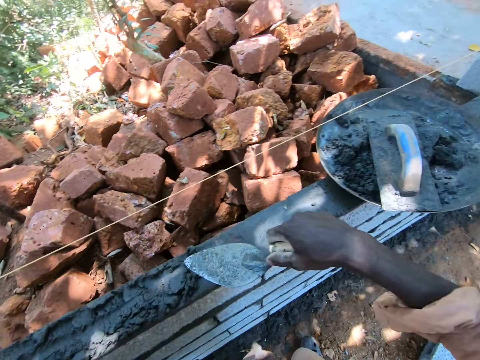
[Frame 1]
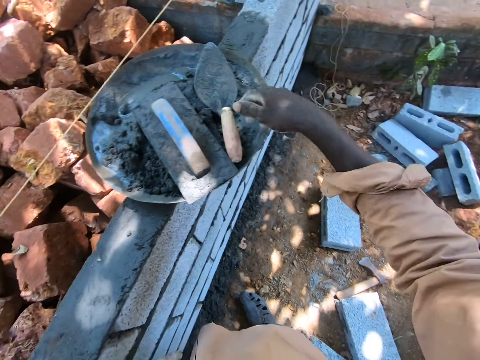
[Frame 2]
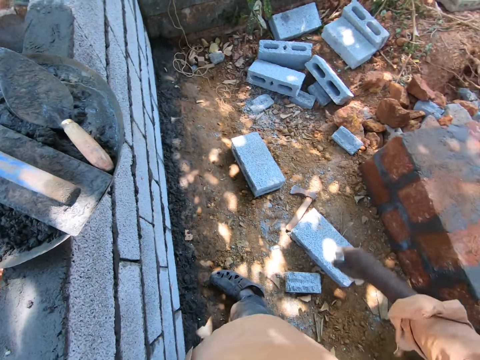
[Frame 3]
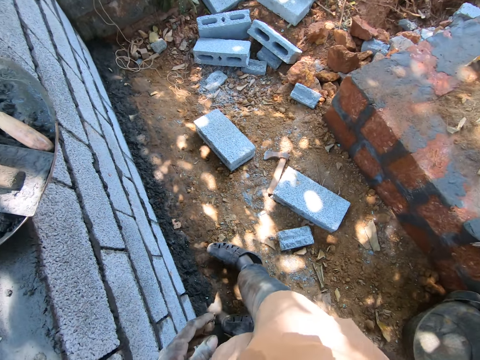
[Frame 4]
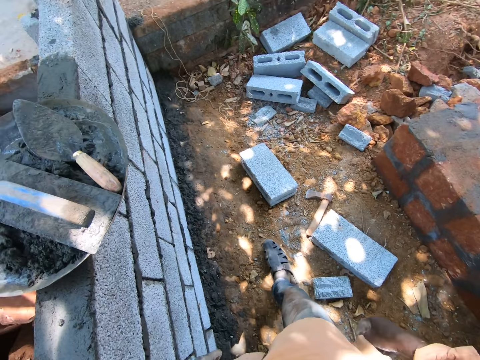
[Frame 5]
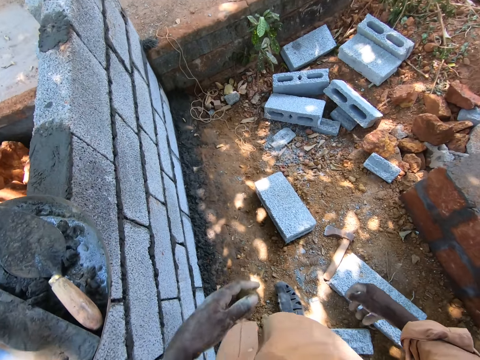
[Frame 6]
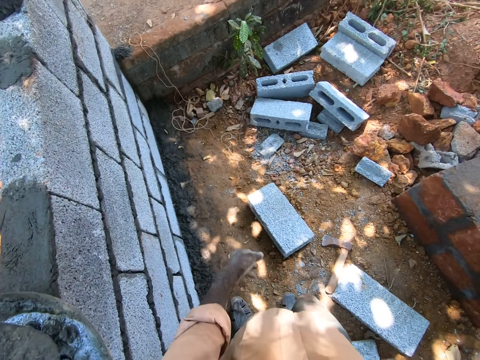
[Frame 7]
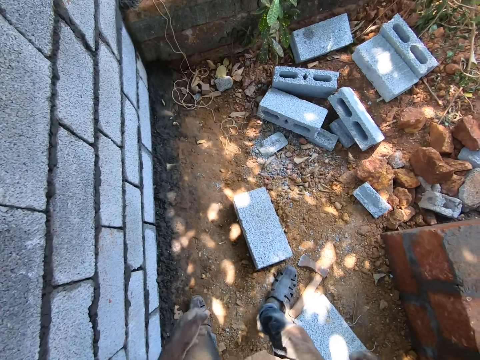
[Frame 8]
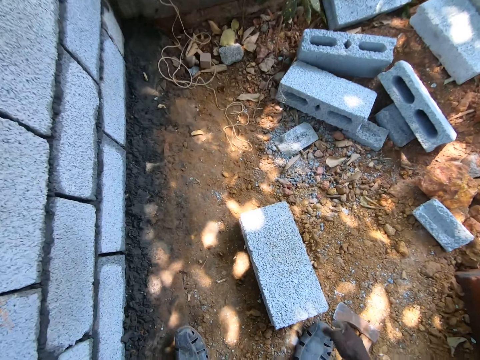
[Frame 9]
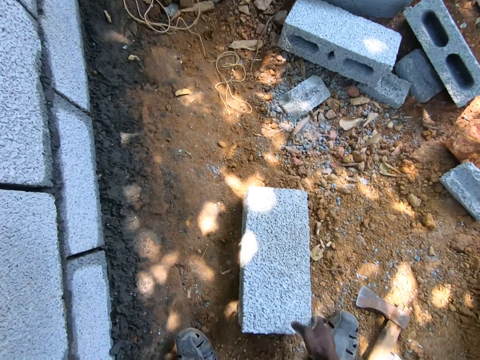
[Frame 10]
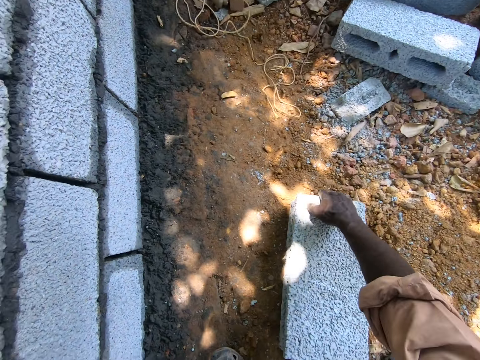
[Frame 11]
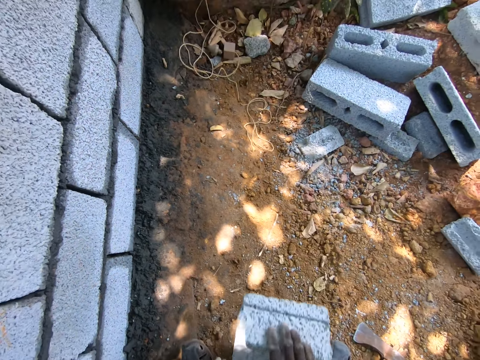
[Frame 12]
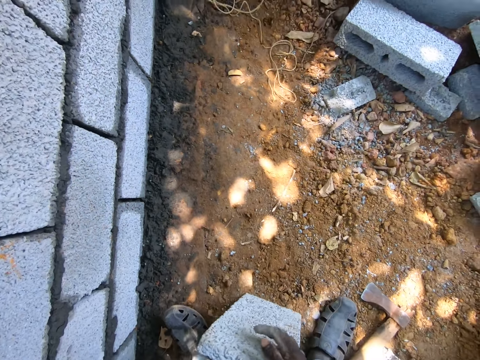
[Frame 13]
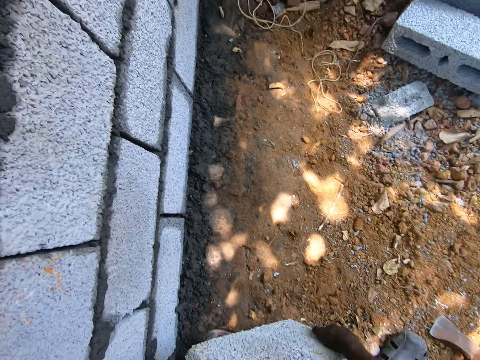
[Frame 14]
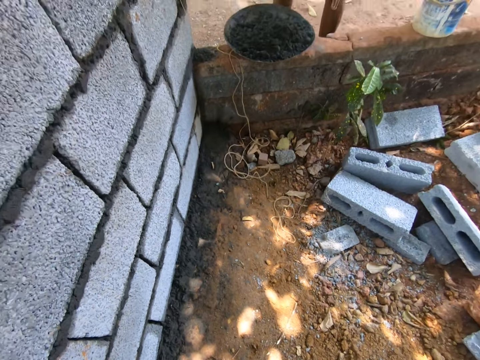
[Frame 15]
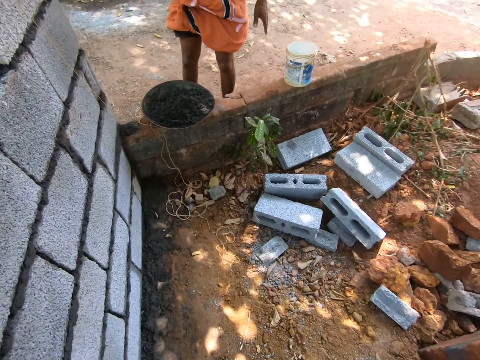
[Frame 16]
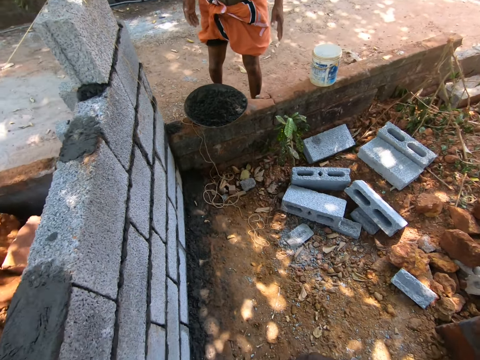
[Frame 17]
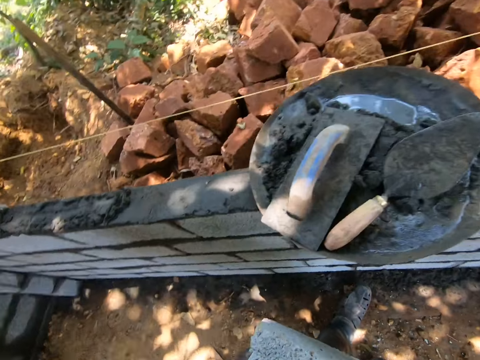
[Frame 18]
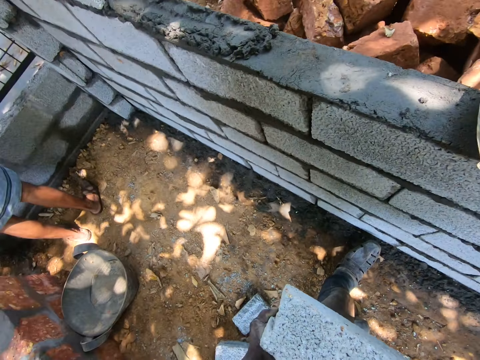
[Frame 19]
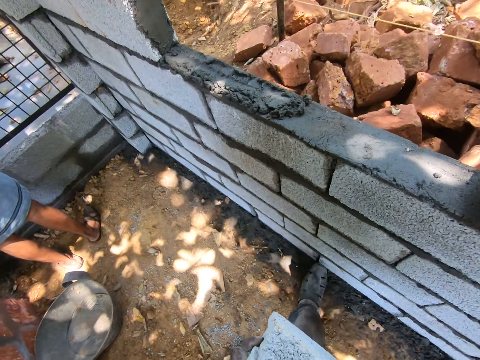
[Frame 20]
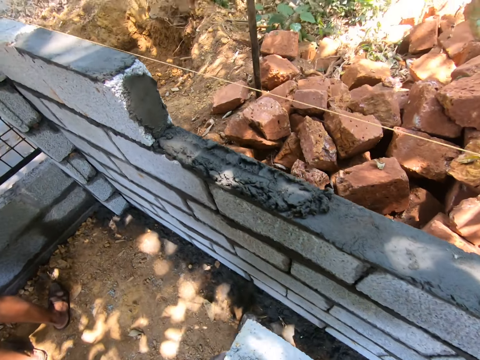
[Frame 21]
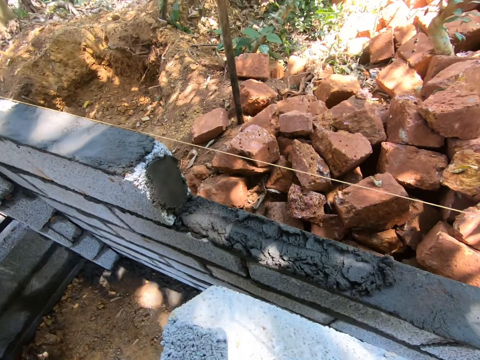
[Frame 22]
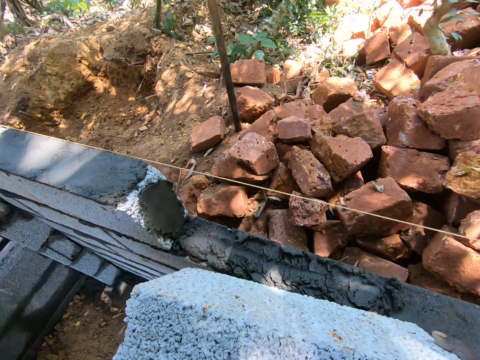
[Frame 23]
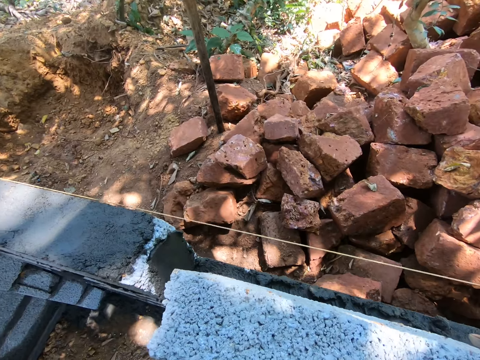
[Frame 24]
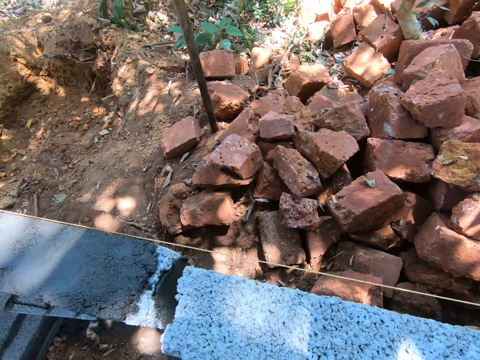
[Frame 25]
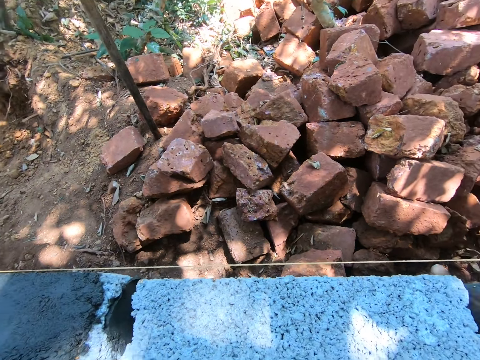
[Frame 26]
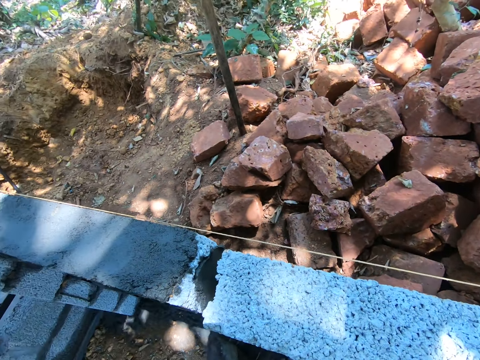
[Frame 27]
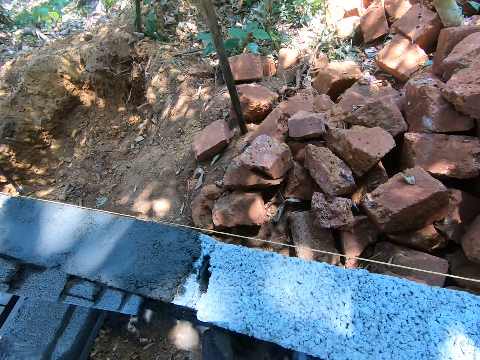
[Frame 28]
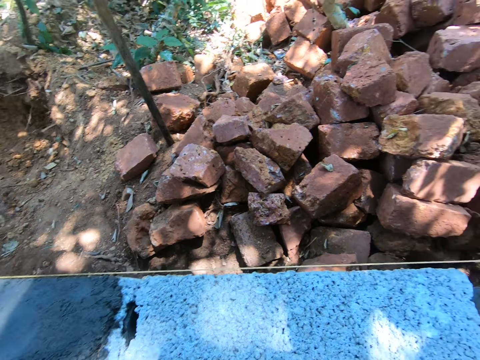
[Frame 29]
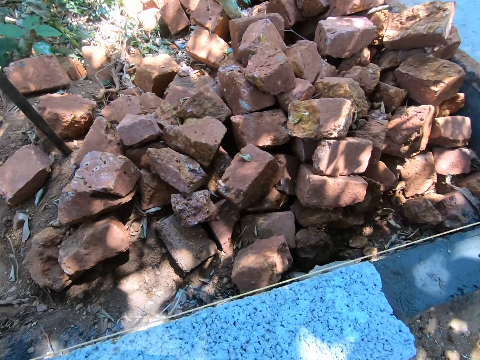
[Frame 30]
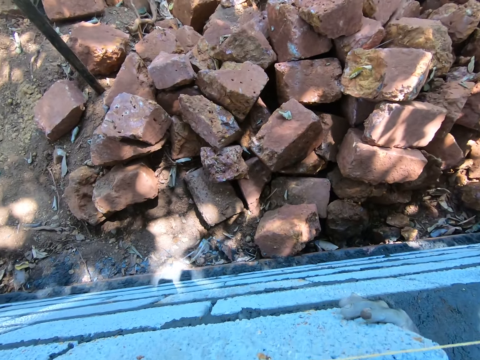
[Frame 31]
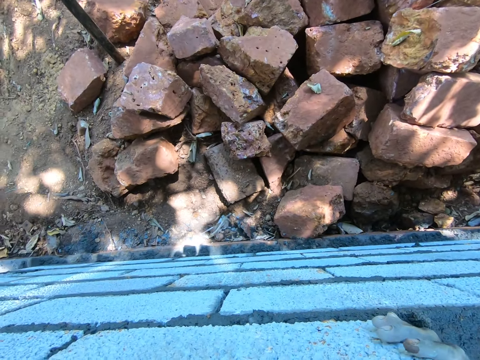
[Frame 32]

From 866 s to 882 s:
The camera wearer drops the masonry trowel on the concrete in the basin. They pick a brick from the ground, turn the brick, and place the brick on the concrete on the bricks.

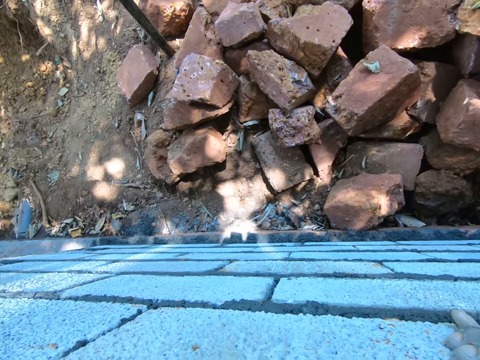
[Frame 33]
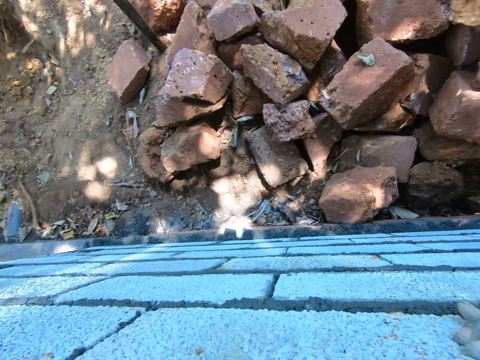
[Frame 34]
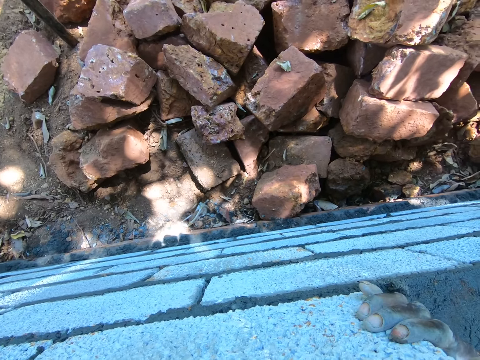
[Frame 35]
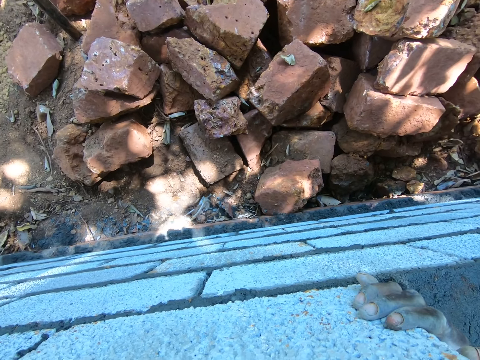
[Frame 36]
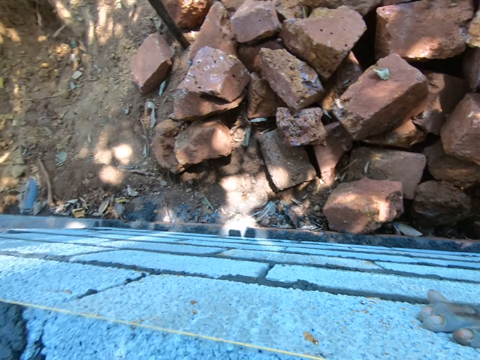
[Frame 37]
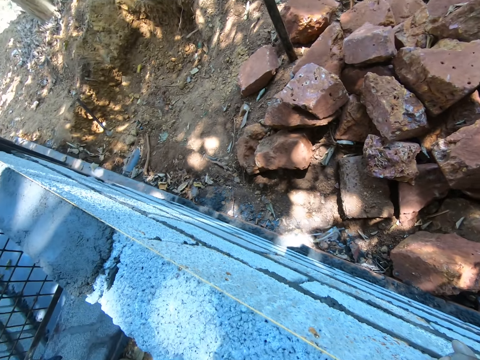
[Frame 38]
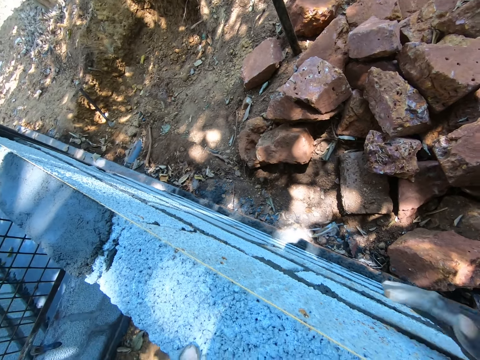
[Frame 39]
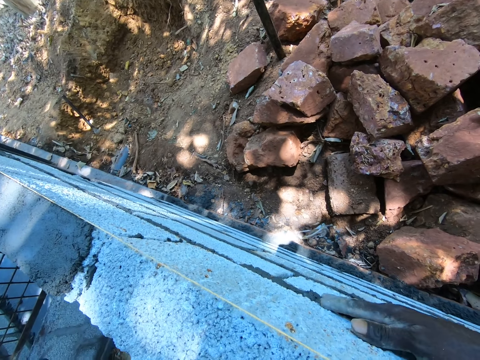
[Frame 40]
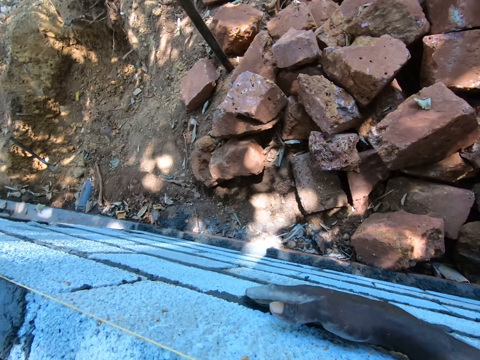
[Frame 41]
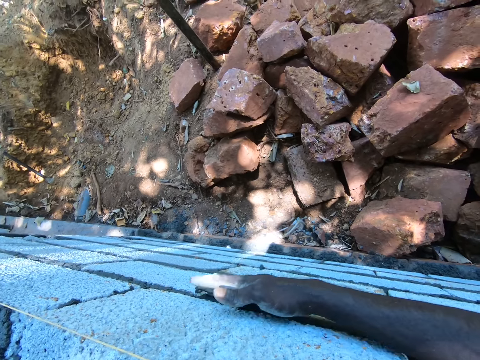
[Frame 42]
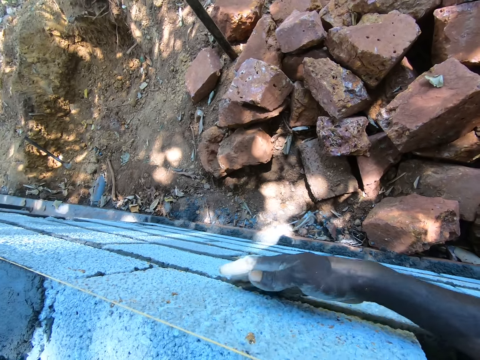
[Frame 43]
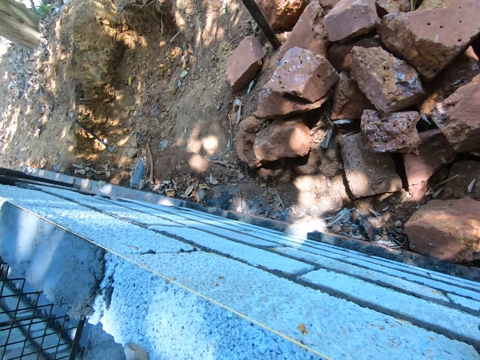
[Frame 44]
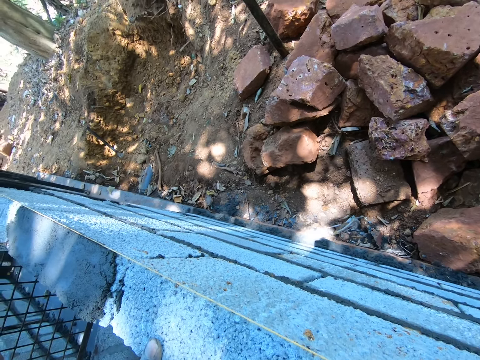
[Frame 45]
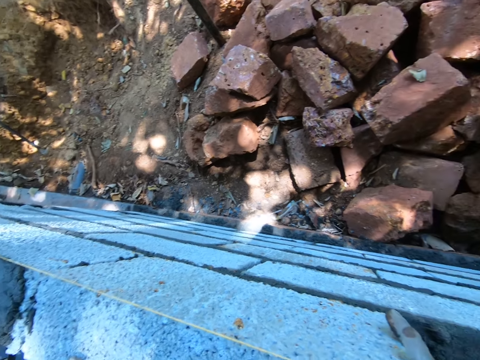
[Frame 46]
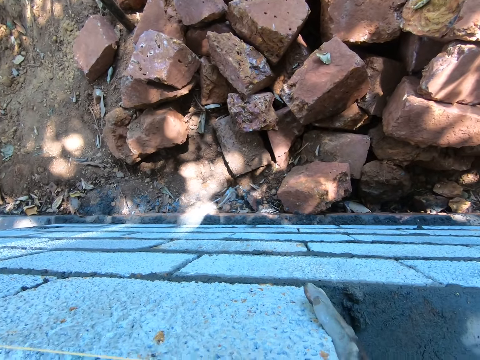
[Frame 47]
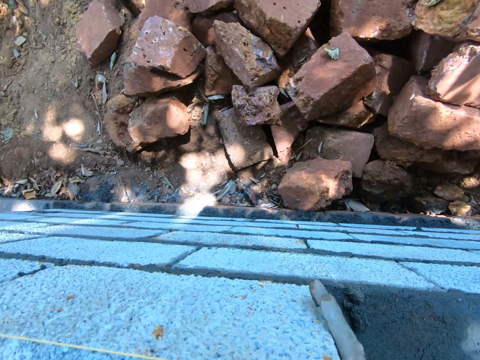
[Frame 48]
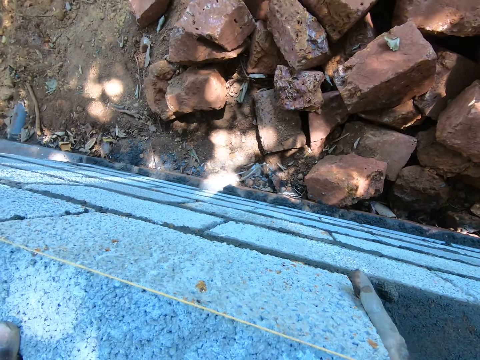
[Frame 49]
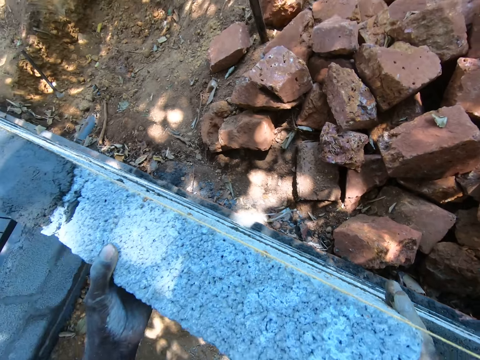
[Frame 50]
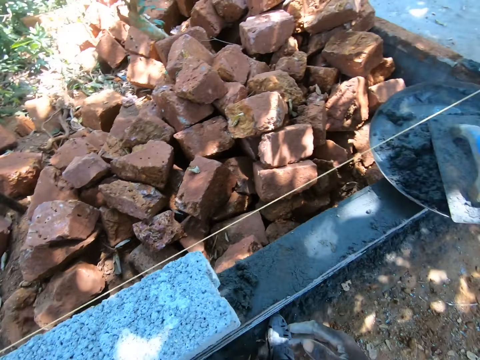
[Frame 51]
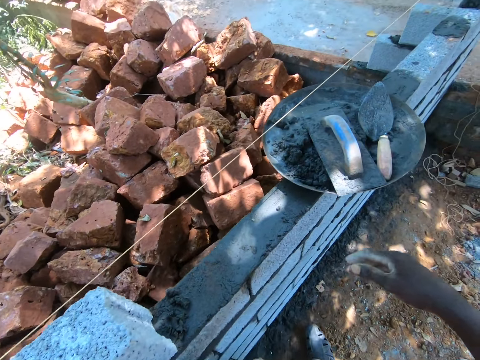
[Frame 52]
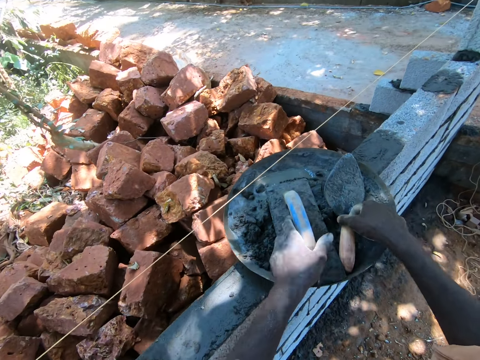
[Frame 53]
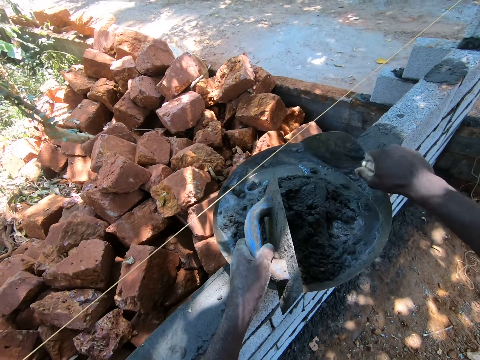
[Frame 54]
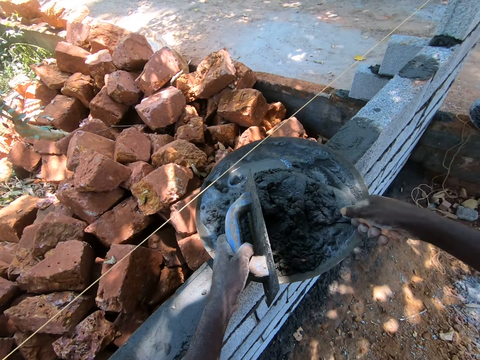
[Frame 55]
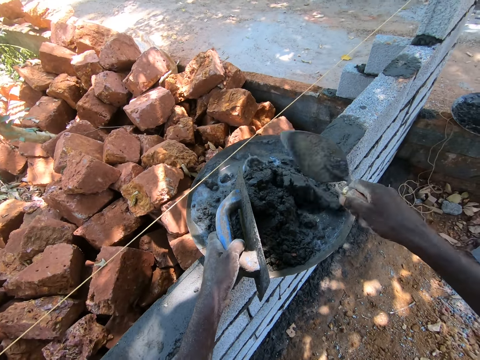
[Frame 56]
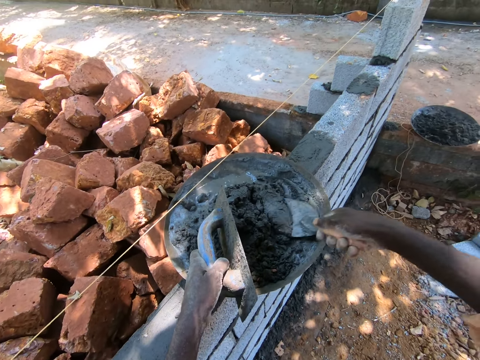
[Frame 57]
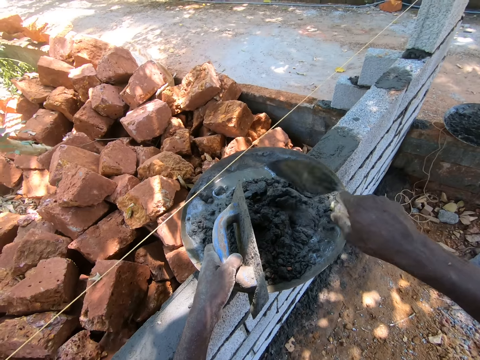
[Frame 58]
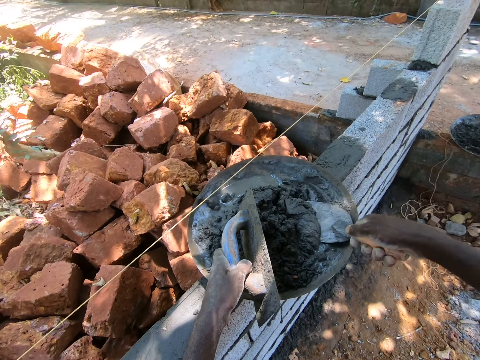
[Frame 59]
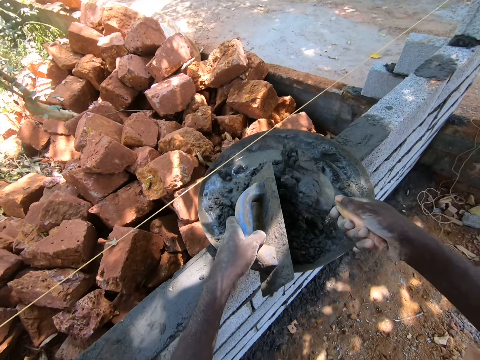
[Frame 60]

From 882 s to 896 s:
The camera wearer adjusts the brick. They pick a trowel and a plastering trowel from the iron tasla, turn the concrete from the basin using the masonry trowel, and pick cement with the trowel.
